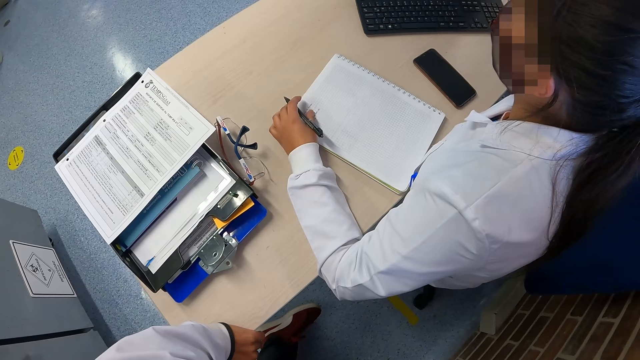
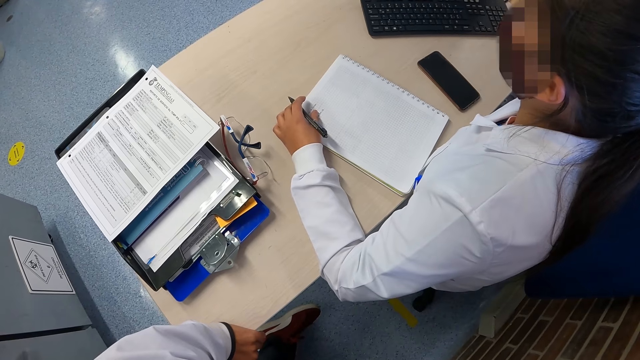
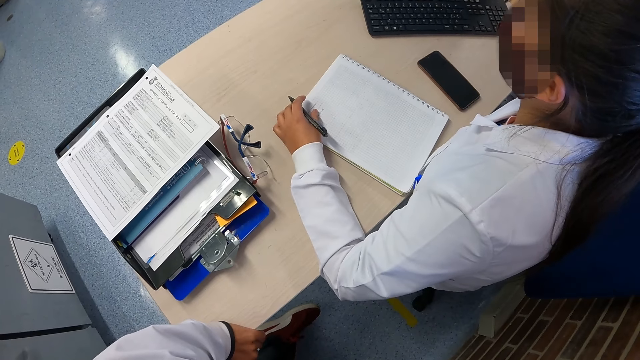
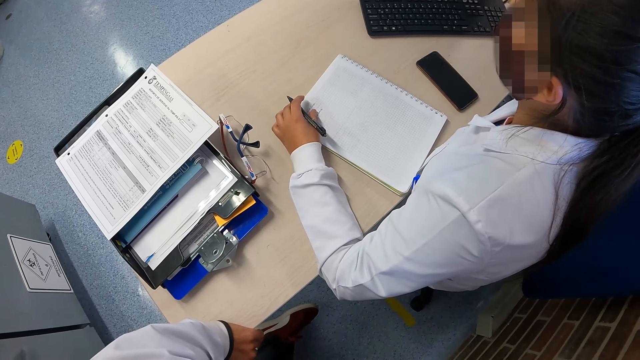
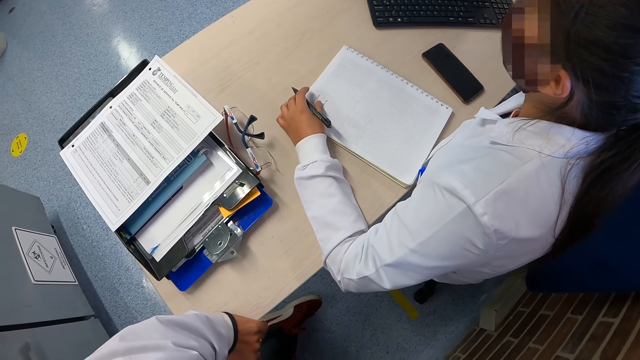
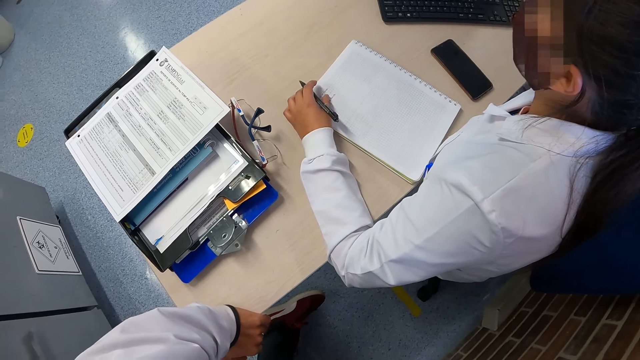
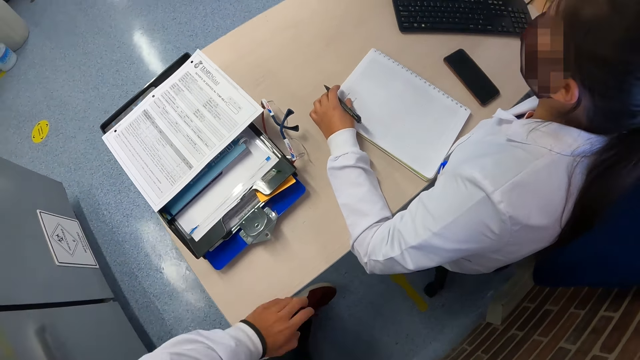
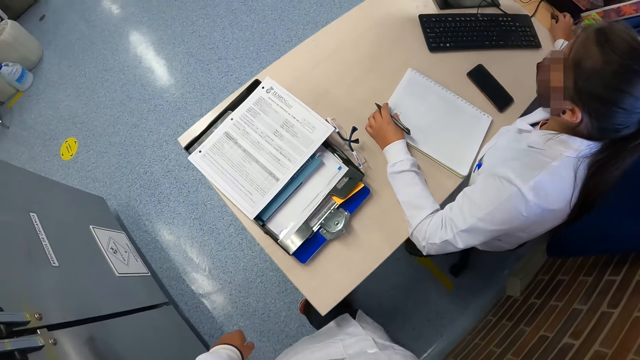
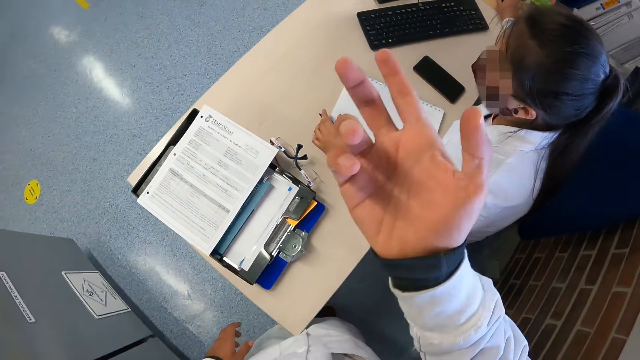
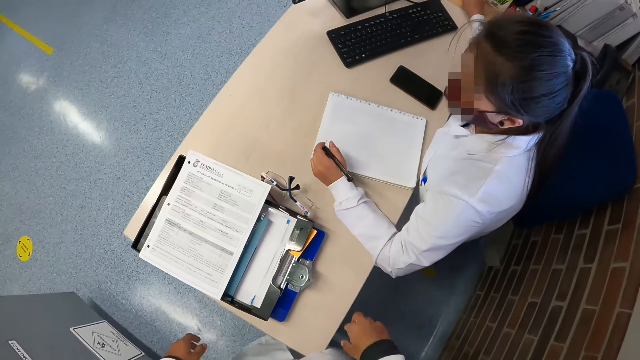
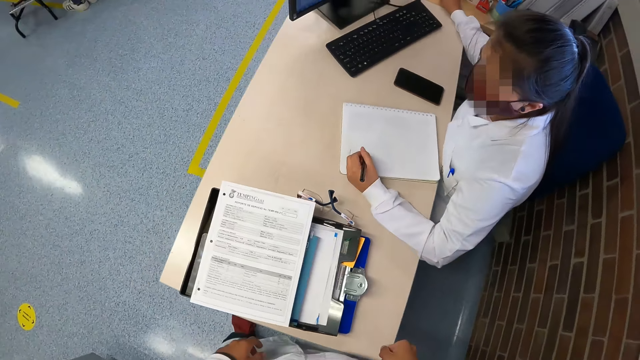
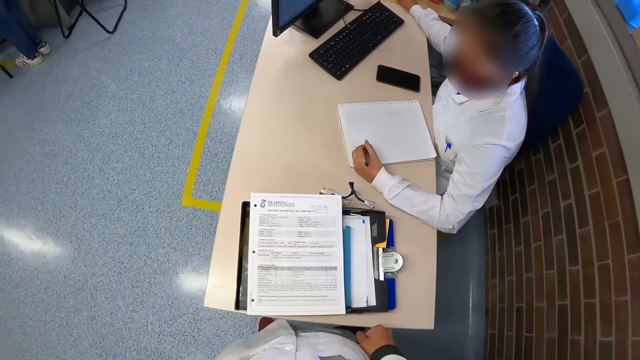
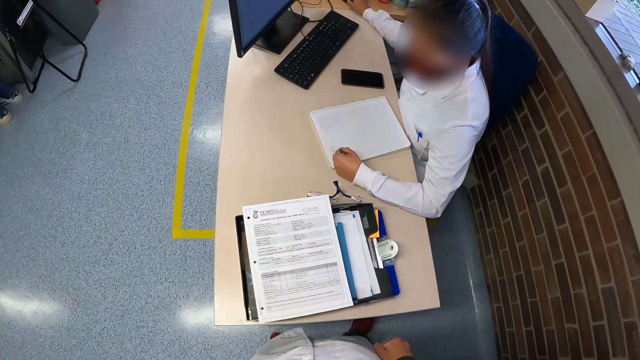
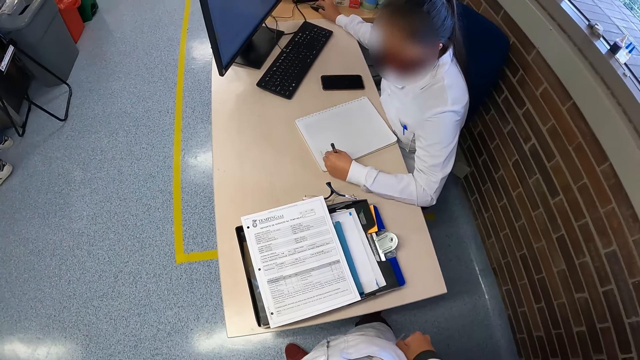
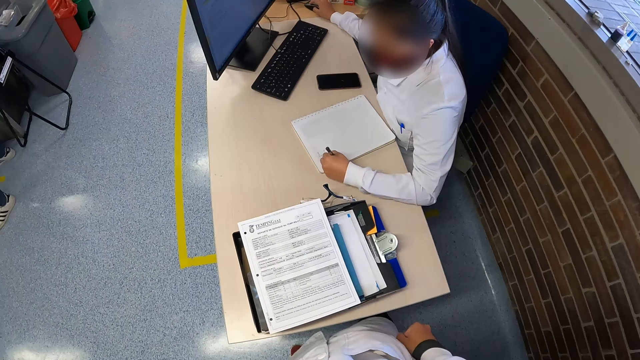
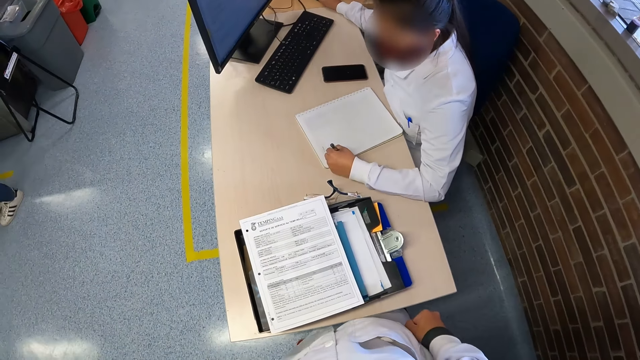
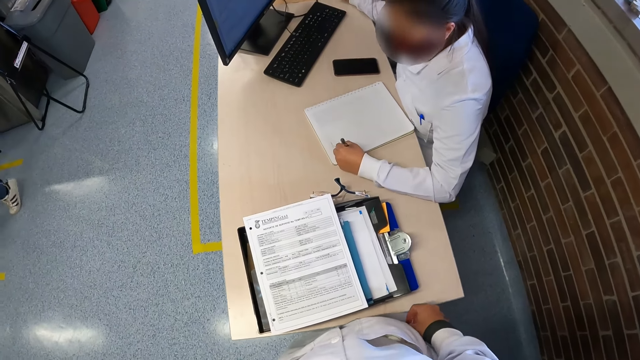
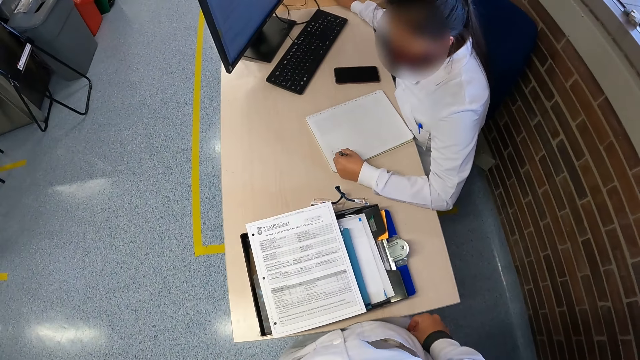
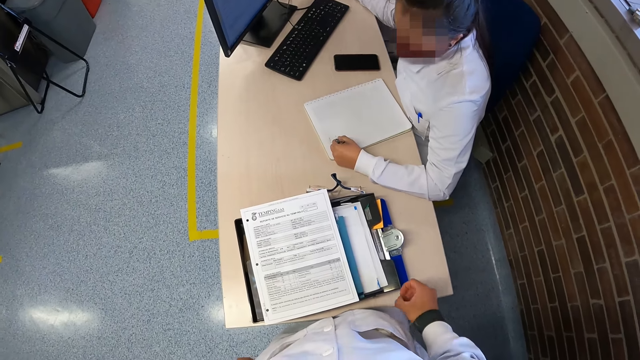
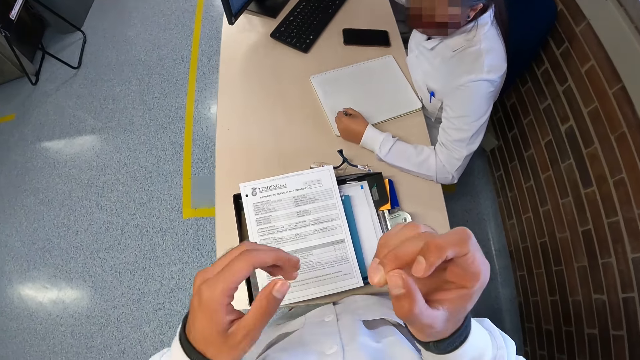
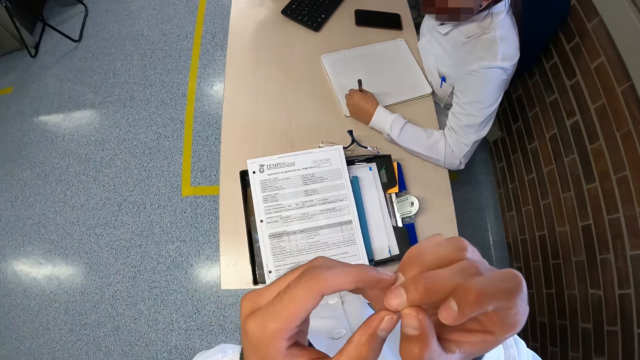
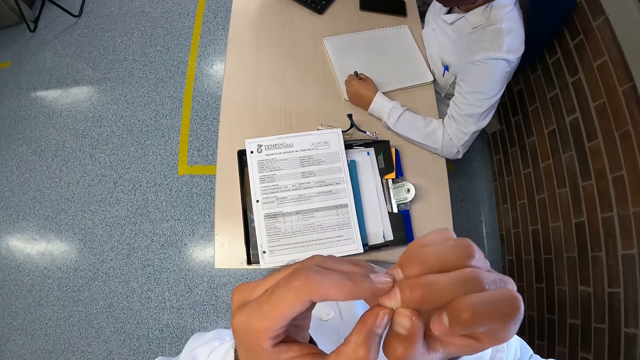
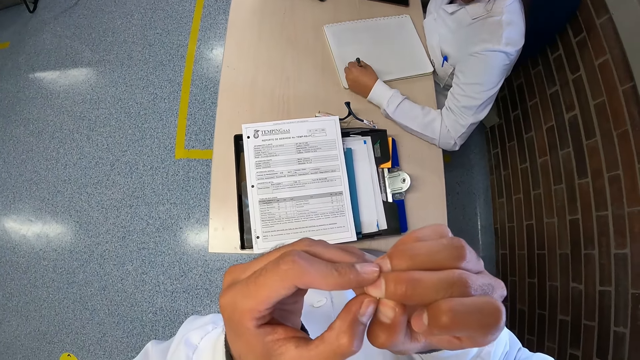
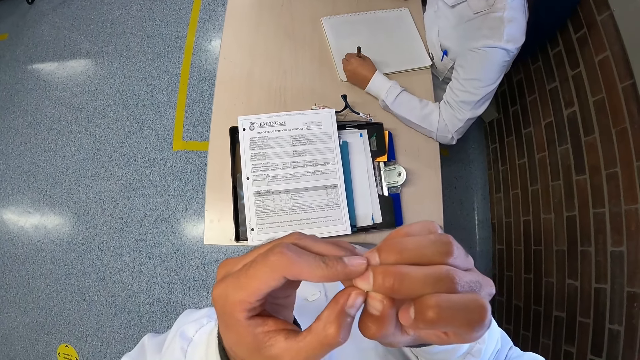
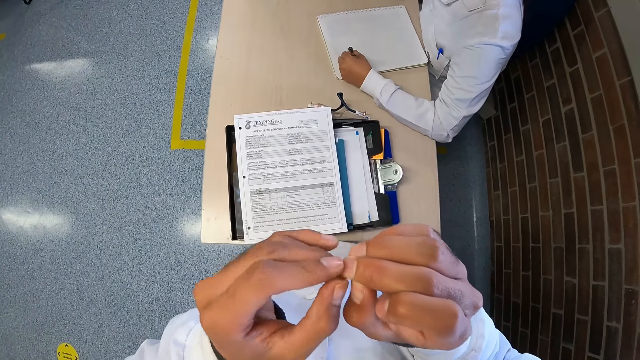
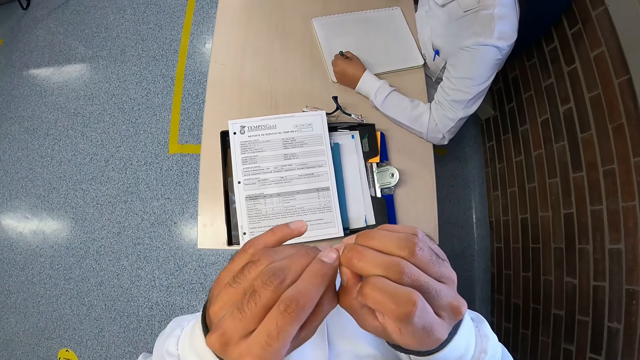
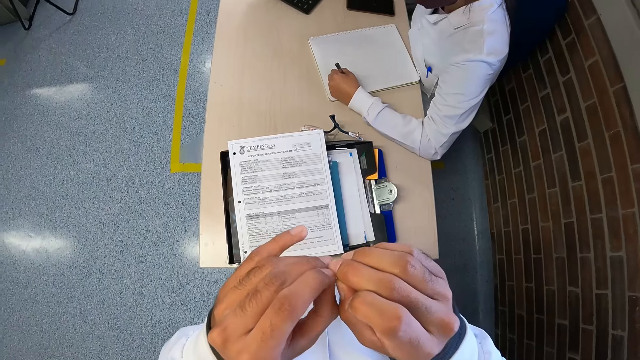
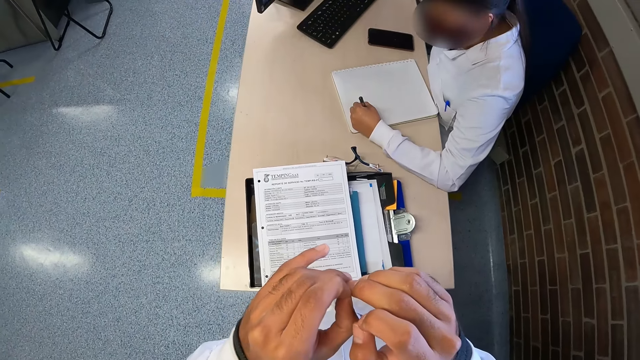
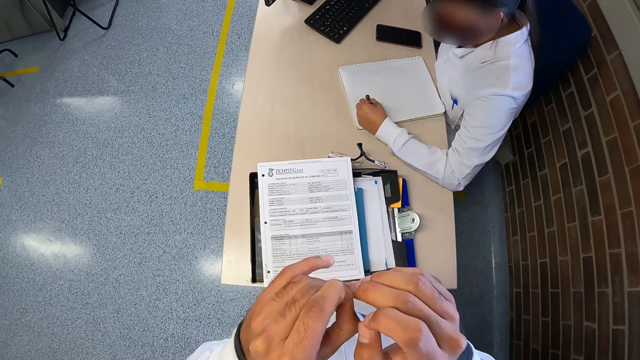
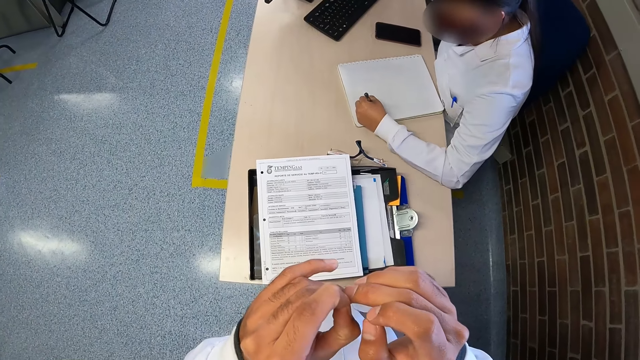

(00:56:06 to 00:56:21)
The camera wearer raises his right hand. The woman writes on the book on the table with the pen in her left hand. The camera wearer looks at his fingers. He cuts a nail on his right hand with his left hand.

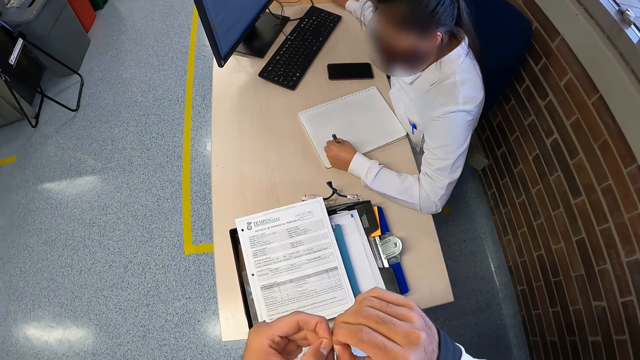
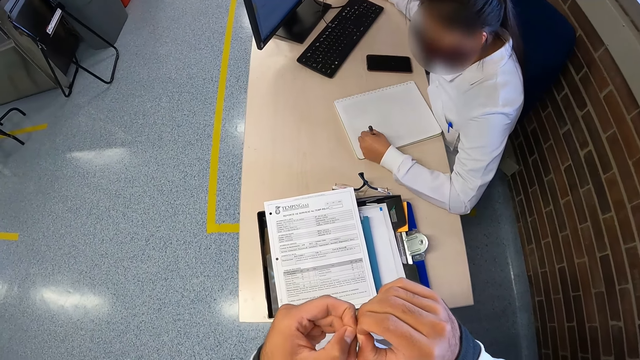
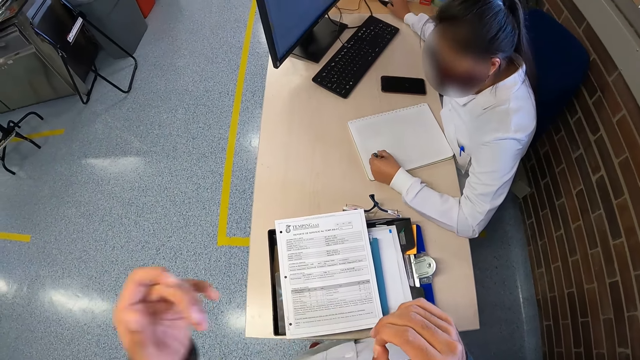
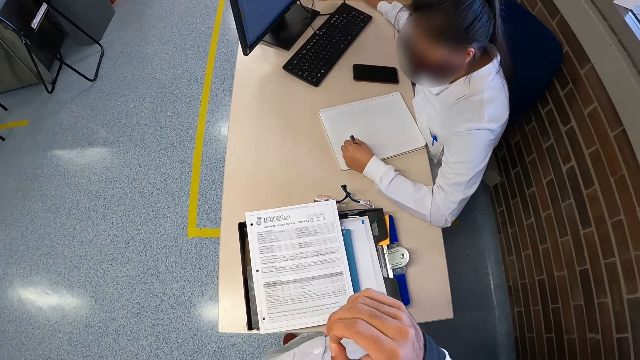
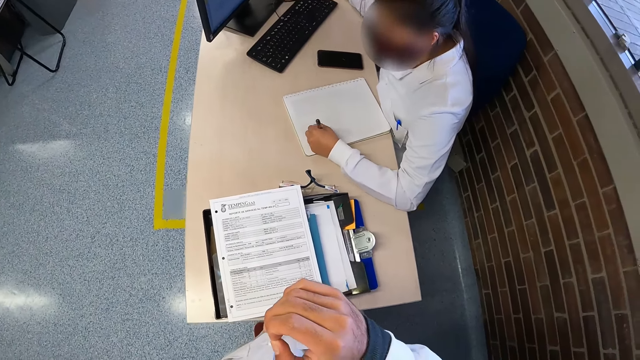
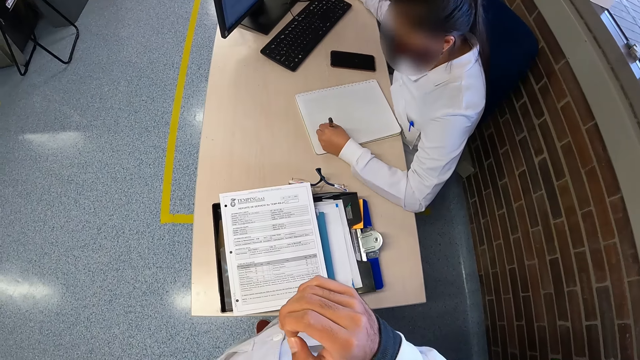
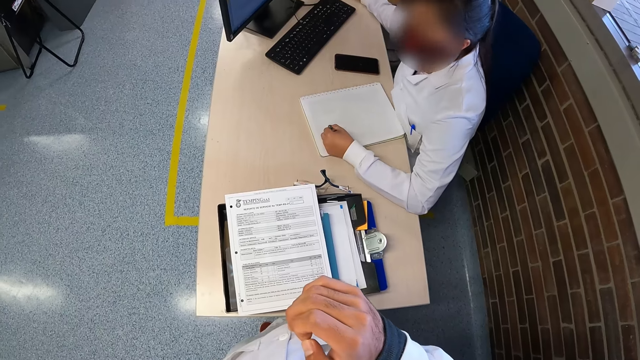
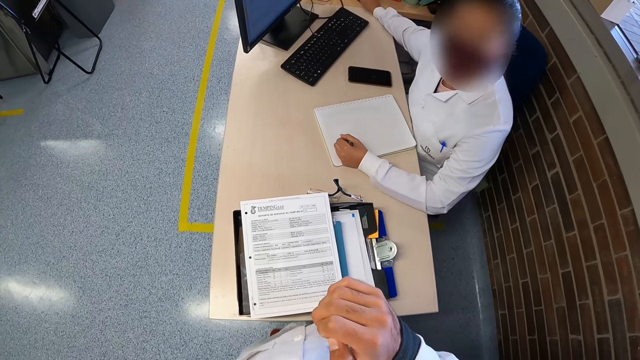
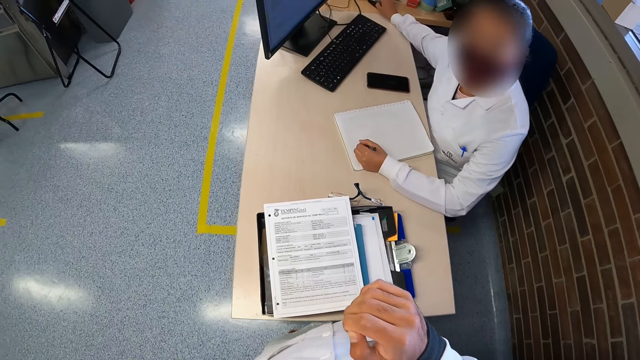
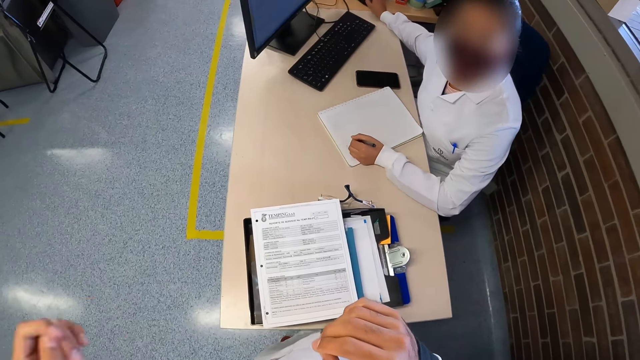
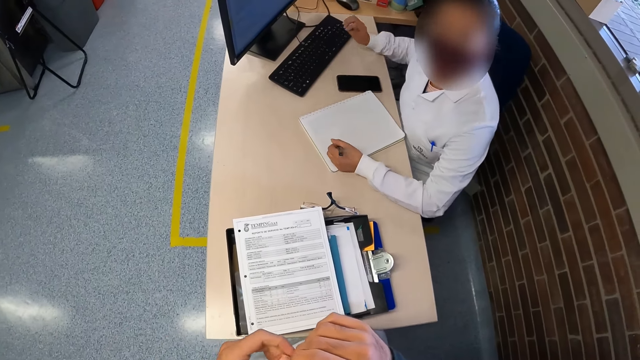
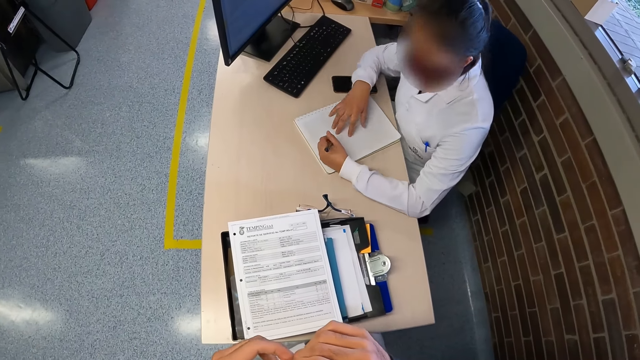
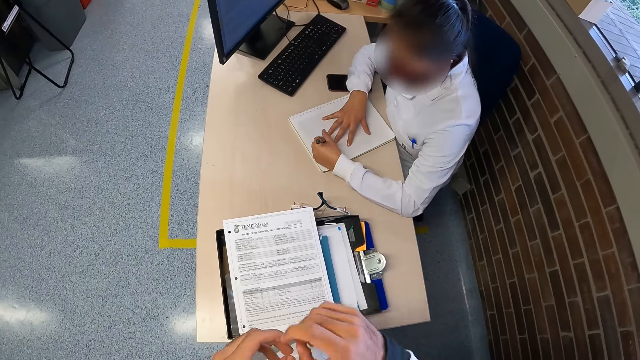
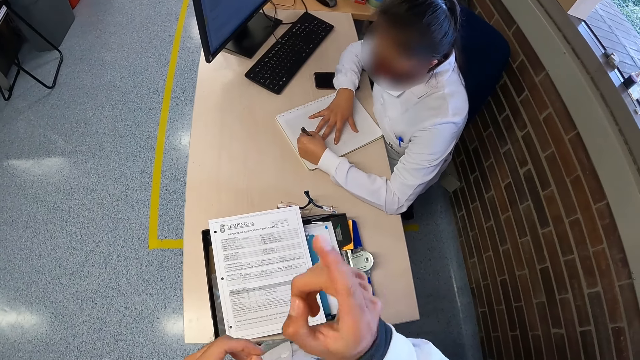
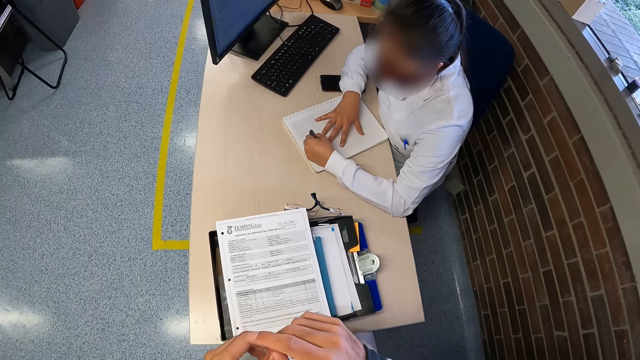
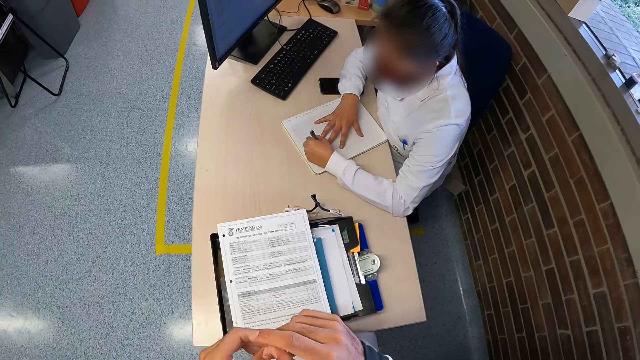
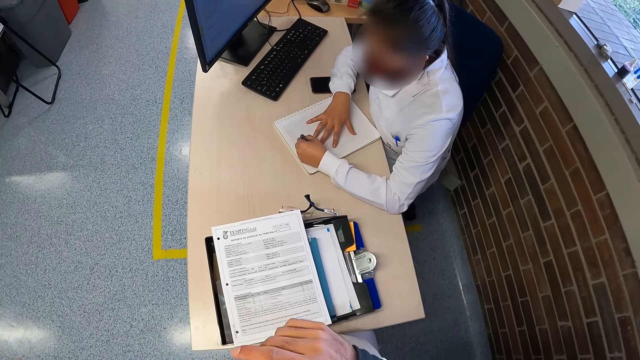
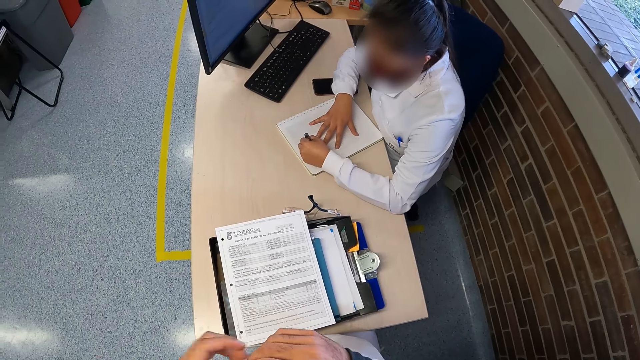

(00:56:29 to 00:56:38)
The camera wearer lifts his left hand. He interacts with the woman. He points his right hand. The woman places her right hand on the book on the table and writes on the book on the table with the pen in her left hand.
